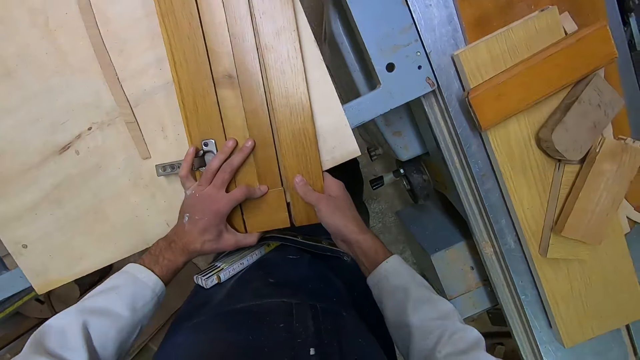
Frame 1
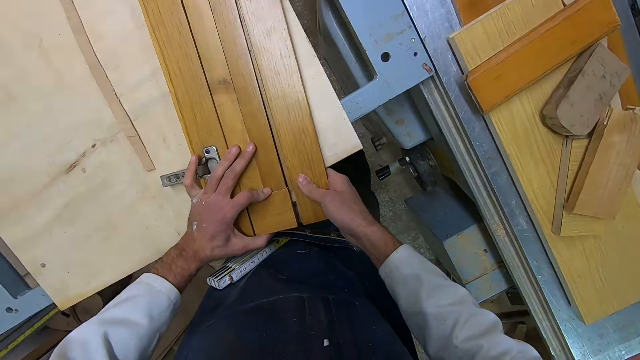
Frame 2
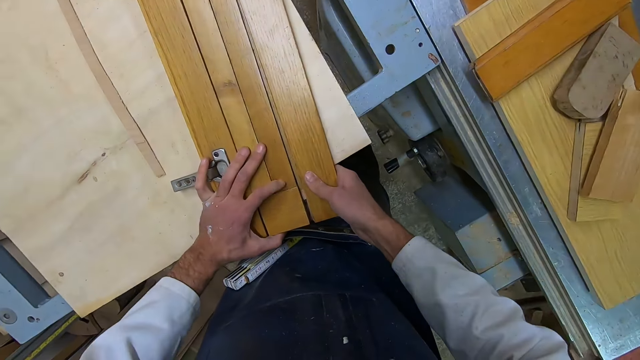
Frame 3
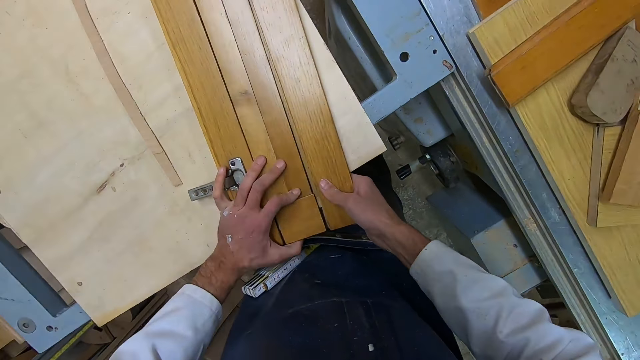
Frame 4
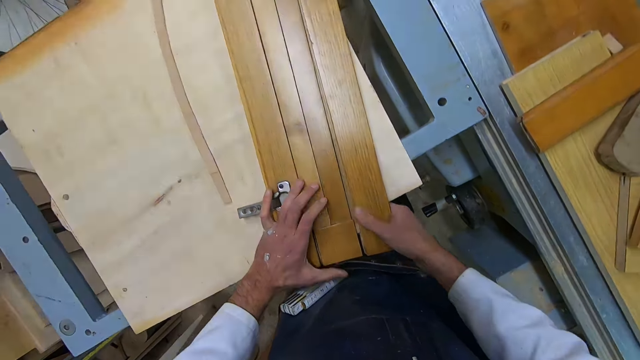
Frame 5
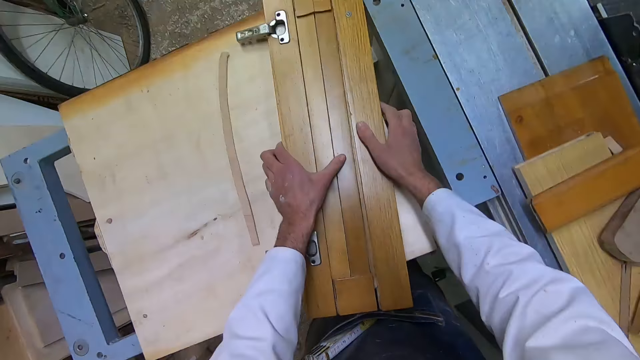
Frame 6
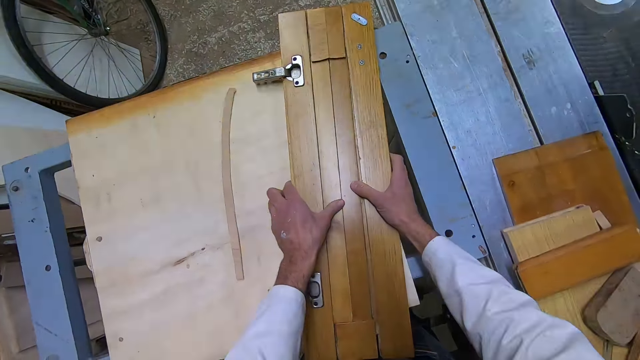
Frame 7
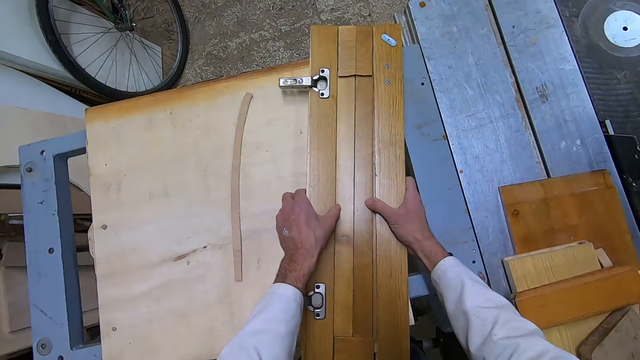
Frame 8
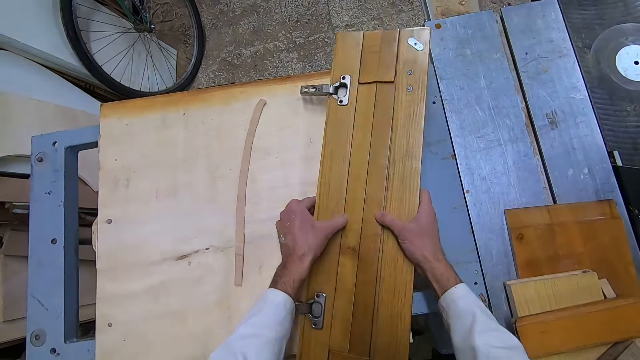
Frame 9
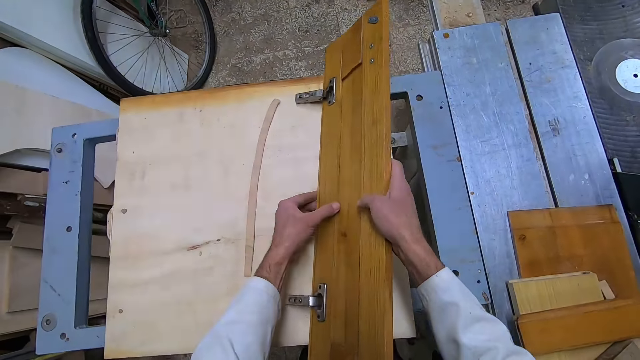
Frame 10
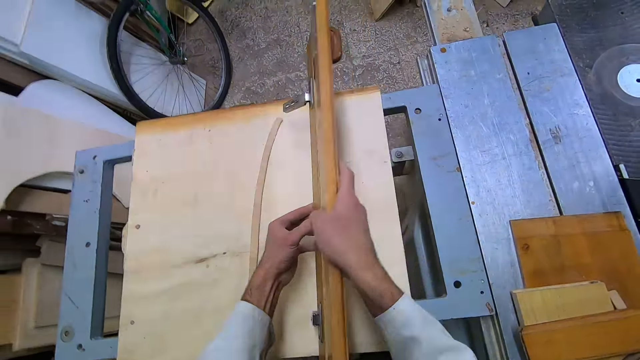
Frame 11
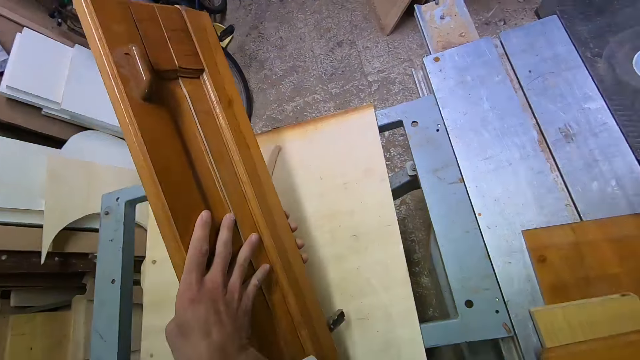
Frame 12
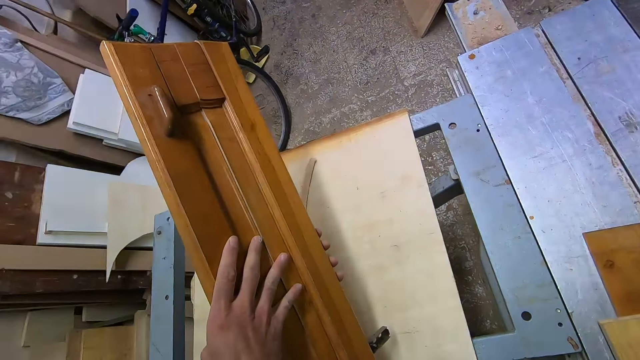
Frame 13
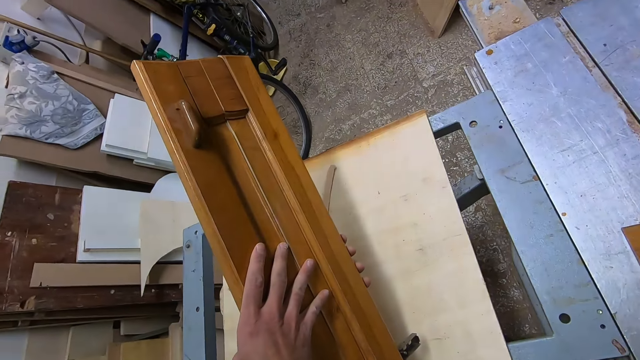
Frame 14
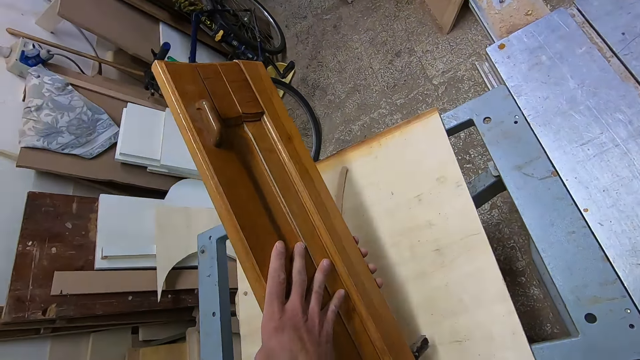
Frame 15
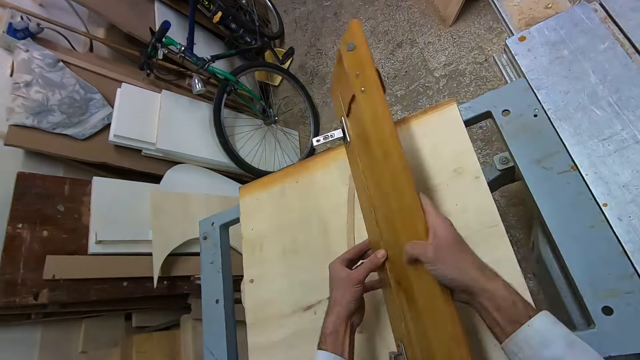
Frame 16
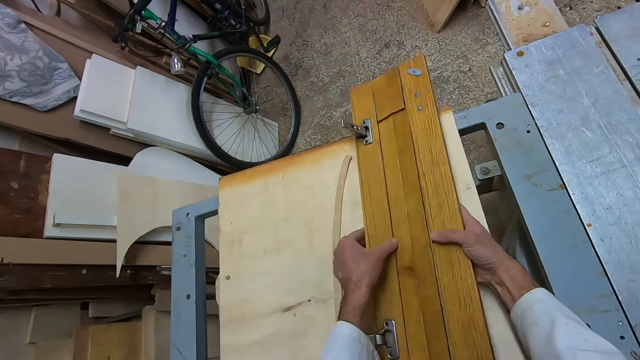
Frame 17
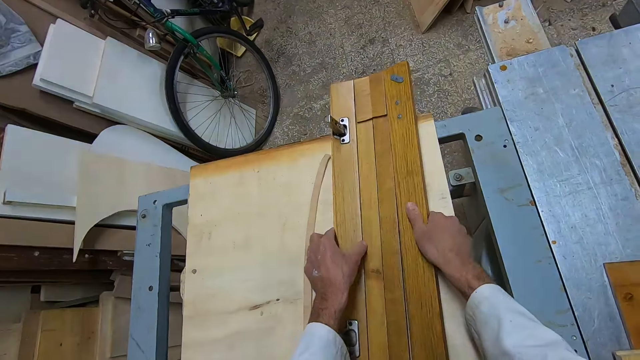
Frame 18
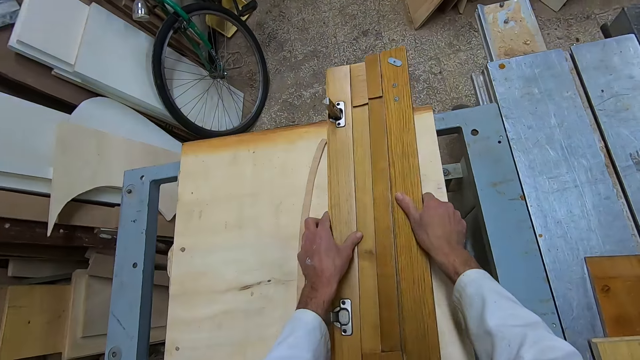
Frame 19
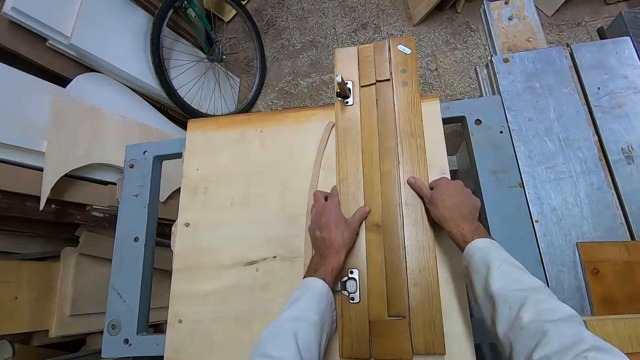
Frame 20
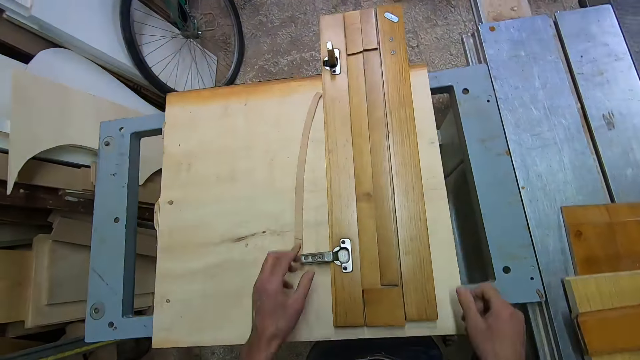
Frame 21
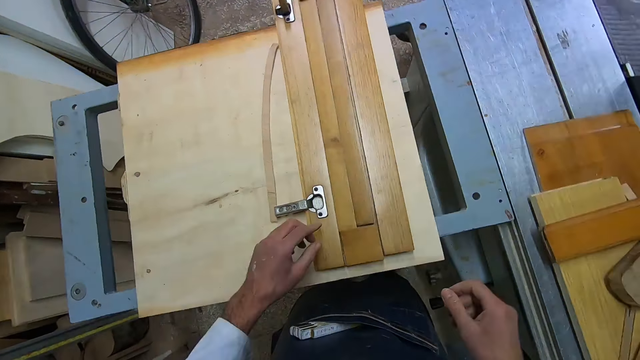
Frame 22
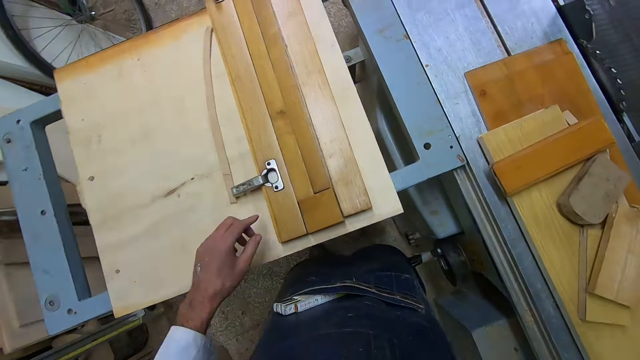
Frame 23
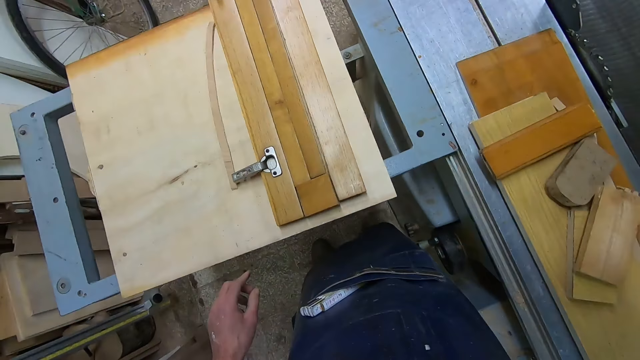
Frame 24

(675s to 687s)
The camera wearer lifts his hands. He joins the woods with the left hand and joins the woods with the right hand. He holds the pieces of wood with both hands. He raises the woods with the left hand and raises the woods with the right hand. He looks at the other side of the wood. He drops the woods with both hands. He holds the pieces of wood. He lifts his hands from the wood. He raises his hand.
